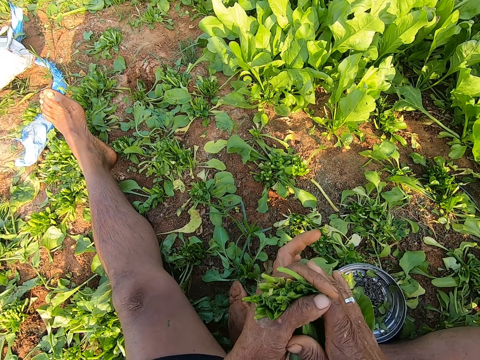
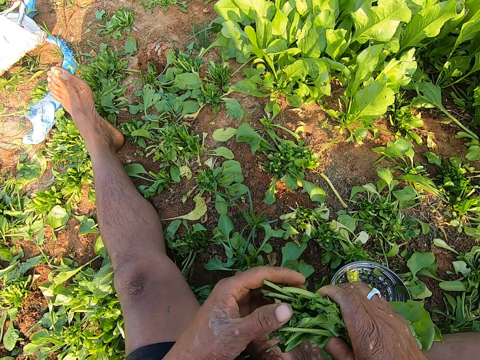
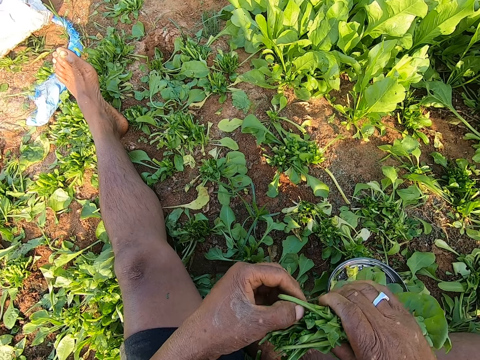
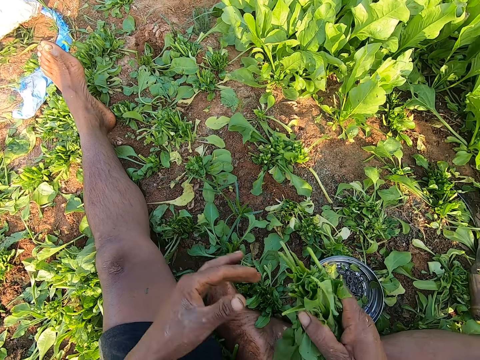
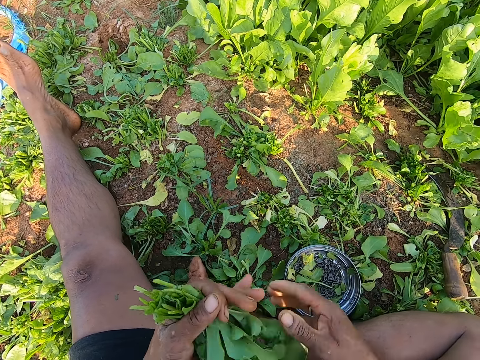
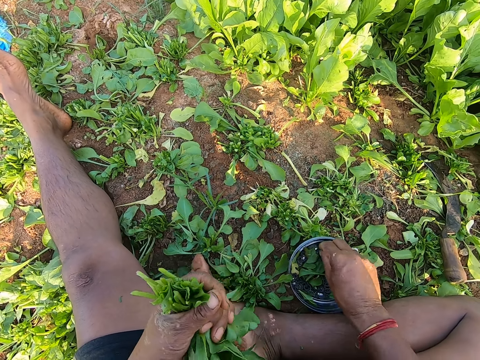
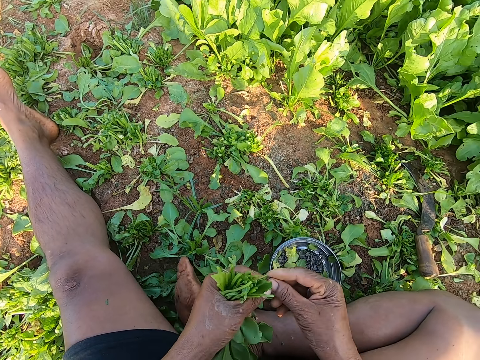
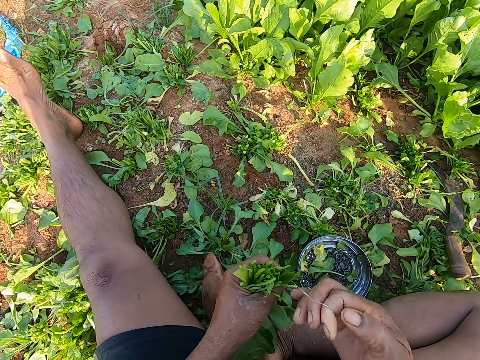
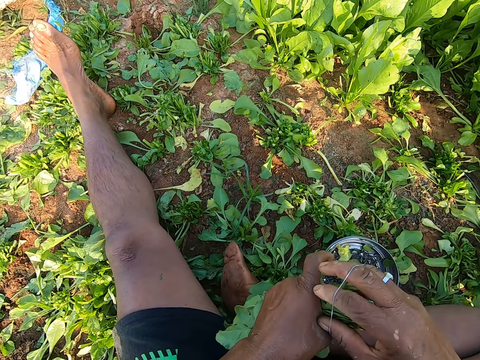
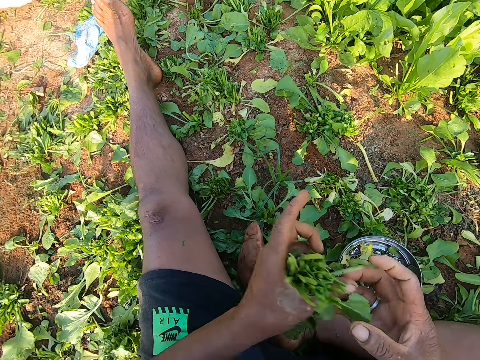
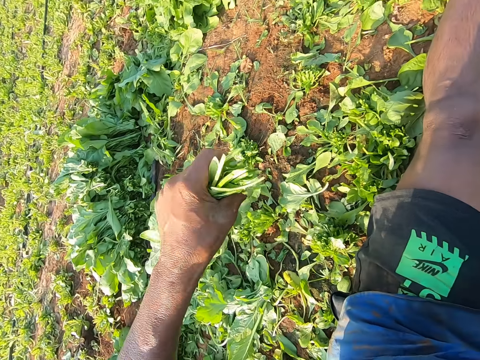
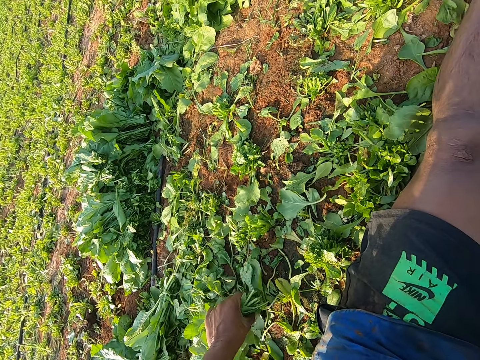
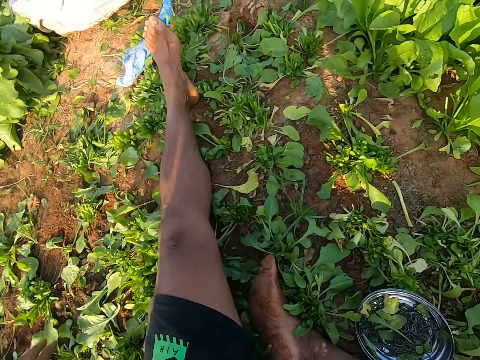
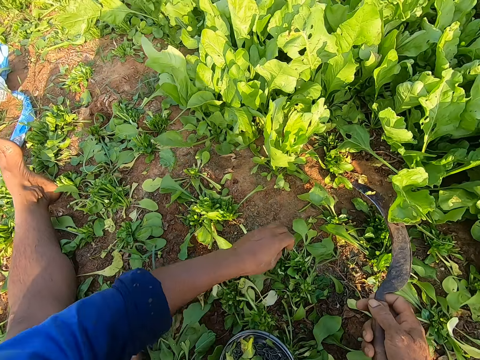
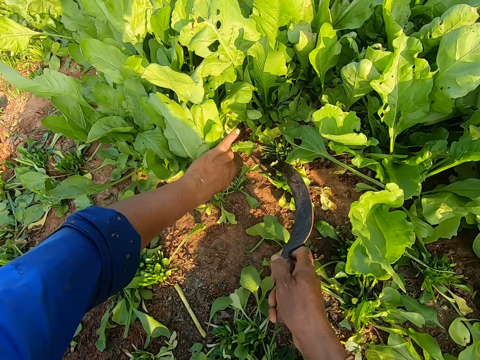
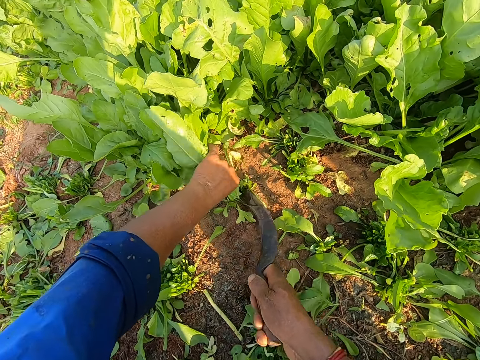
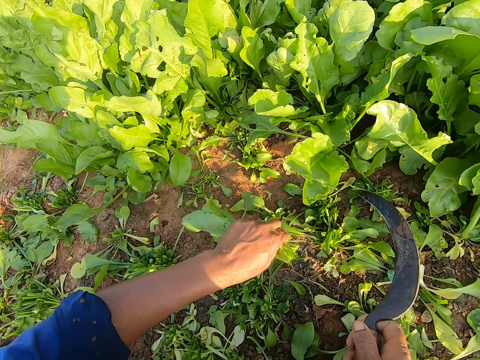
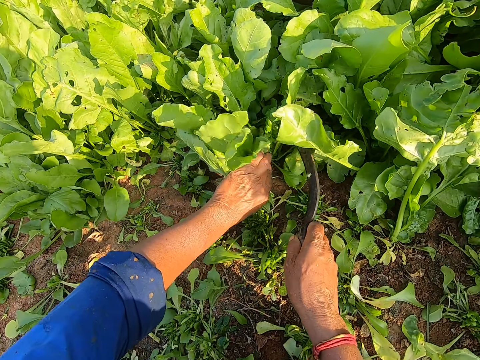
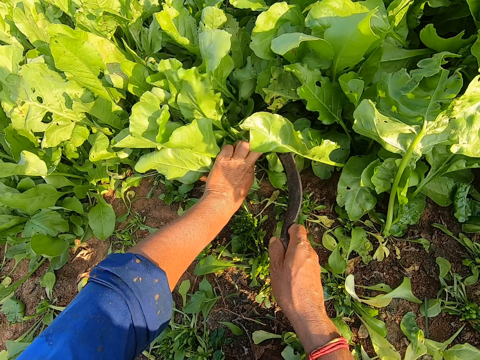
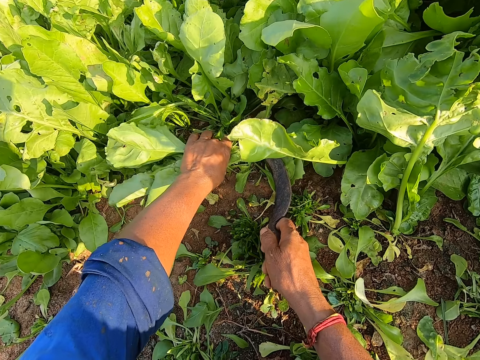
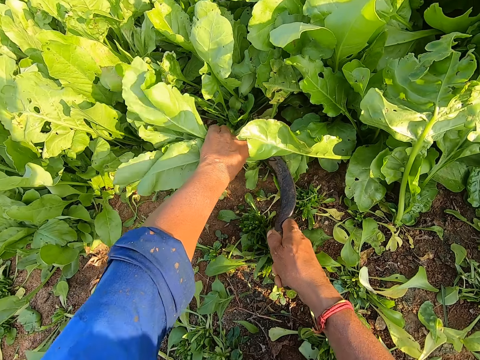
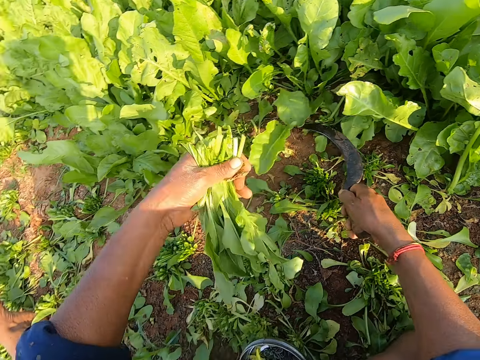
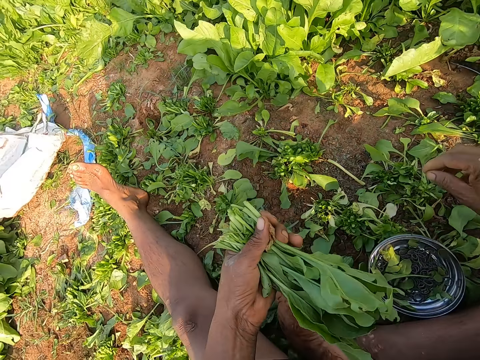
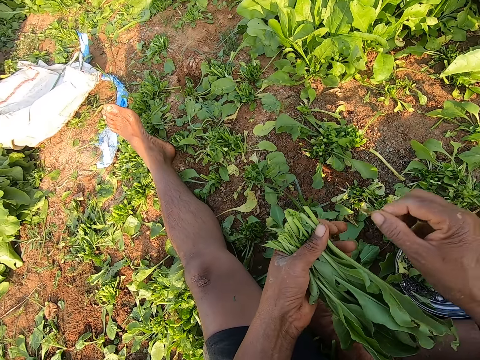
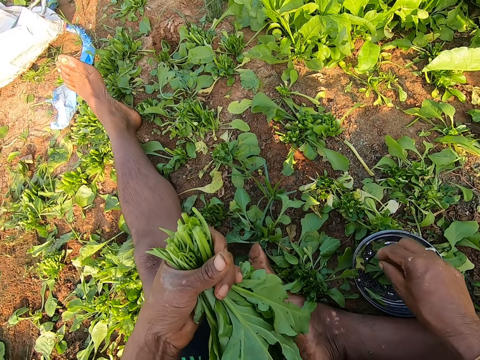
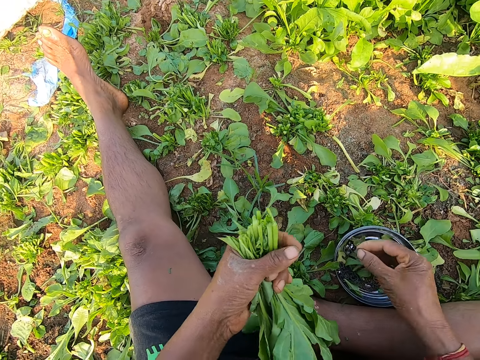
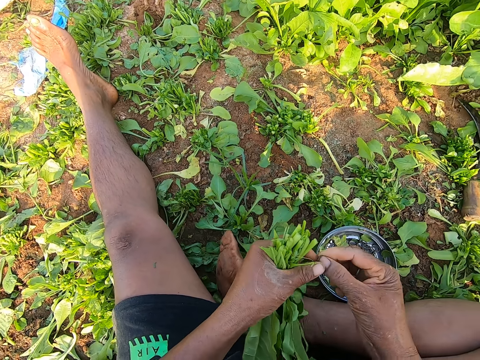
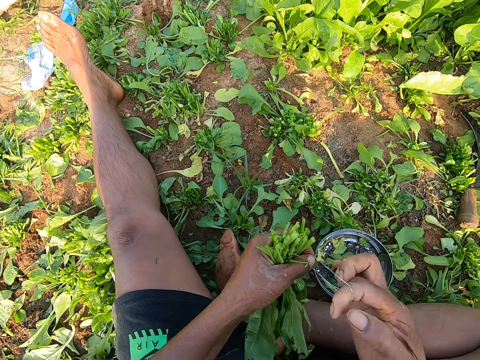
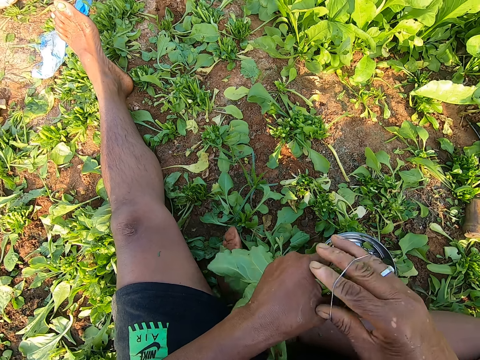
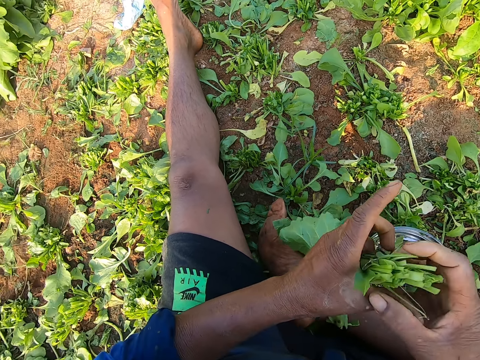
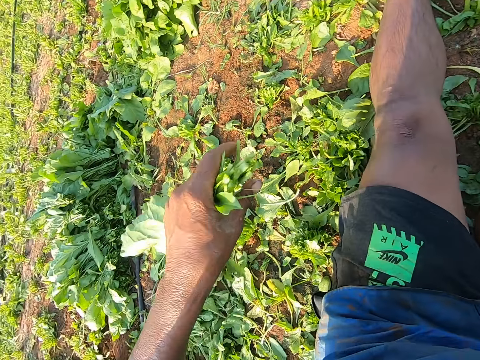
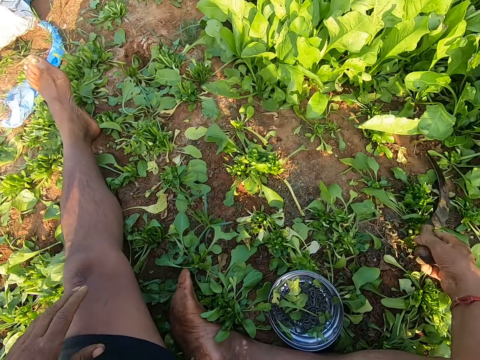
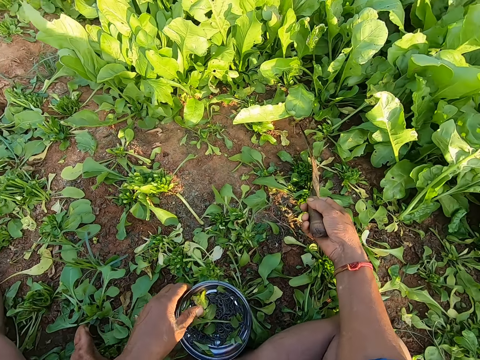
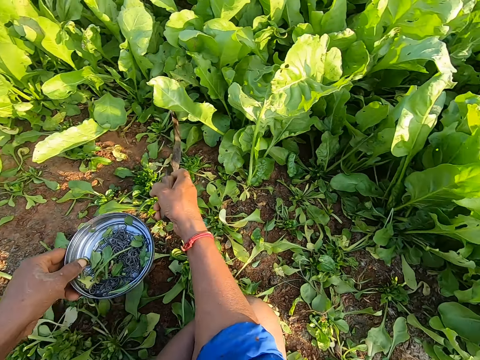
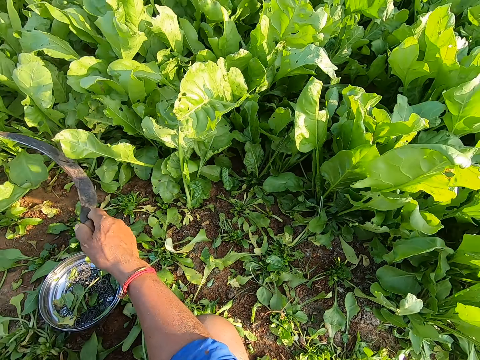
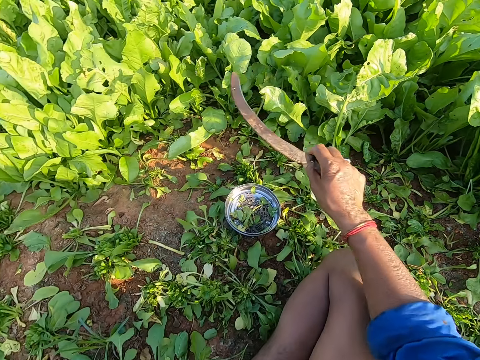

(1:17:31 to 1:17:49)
The camera wearer holds the bunch of collard greens with his hands. He passes the bunch of collard greens from his right hand to his left hand. He picks up a rubber band from the bowl on the ground with his right hand. He pulls the rubber band with his hands. He binds the bunch of collard greens in his left hand with the rubber band in his right hand. He drops the bunch of collard greens on the ground with his left hand. He holds a bunch of collard greens on the ground with his left hand. He cuts the bunch of collard greens in his left hand on the ground with the sickle in his right hand. He holds a bunch of collard greens on the ground with his left hand. He talks. He cuts the bunch of collard greens in his left hand on the ground with the sickle in his right hand. He drops the sickle on the ground with his right hand. He removes dirt from the bunch of collard greens in his left hand with his right hand. He drops the dirt from the bunch of collard greens in his left hand on the ground with his right hand. He picks up a rubber band from the bowl on the ground with his right hand. He pulls the rubber band with his hands. He binds the bunch of collard greens in his left hand with the rubber band in his right hand. He puts the spinach down. He picks up the sickle from the ground with his right hand. He moves the bowl of rubber bands on the ground with his left hand.

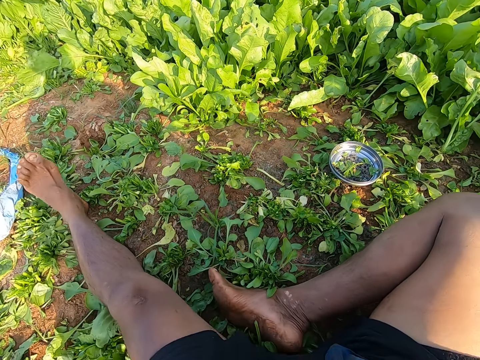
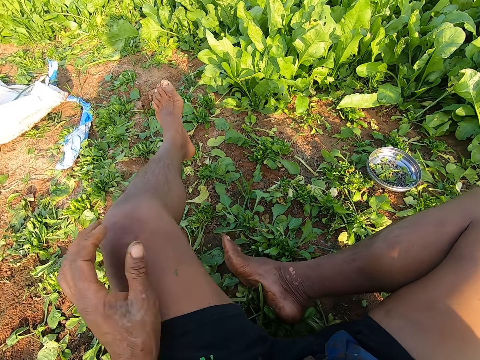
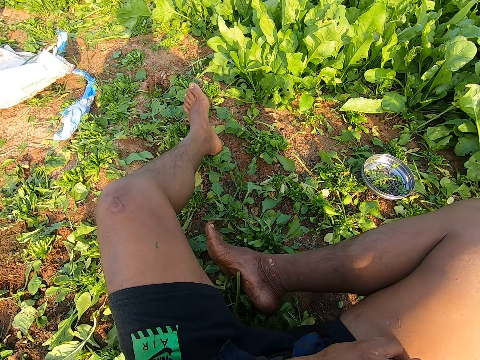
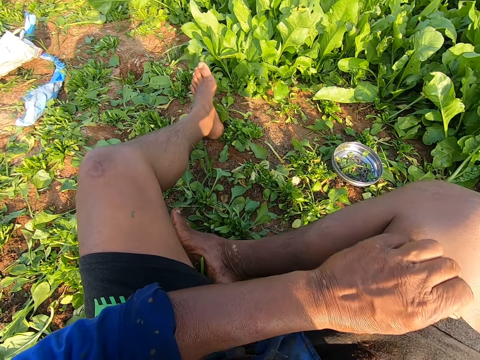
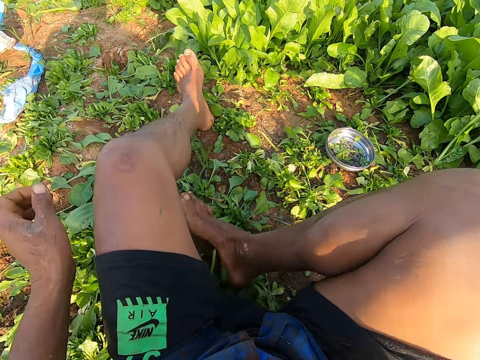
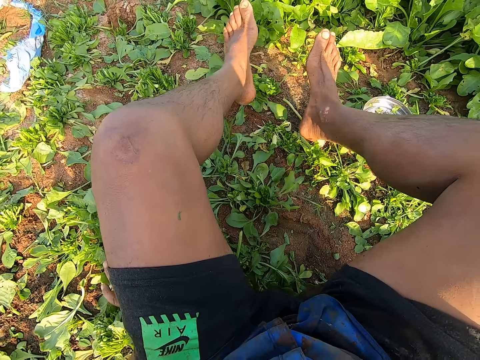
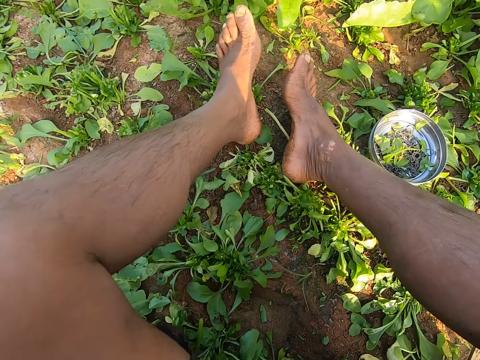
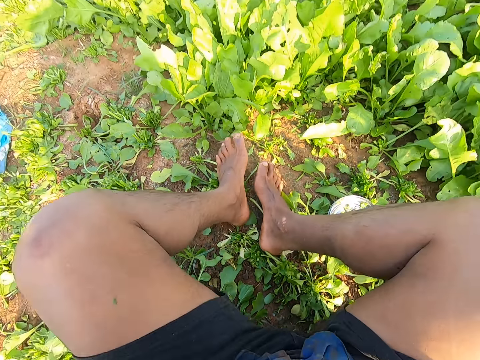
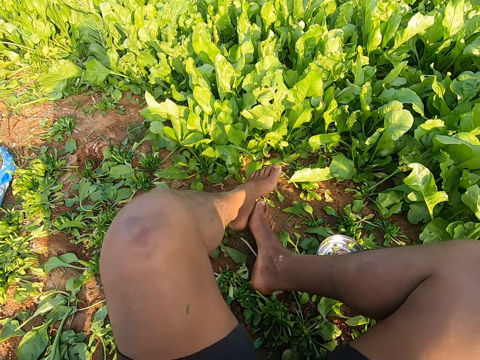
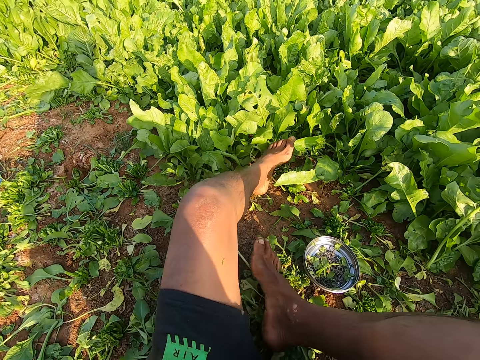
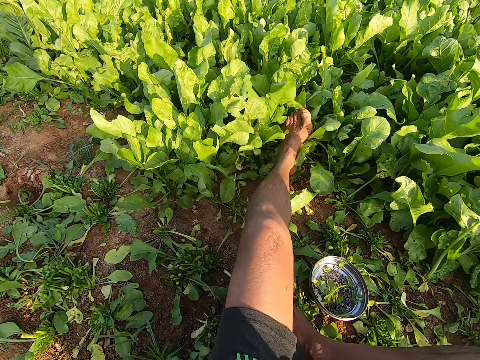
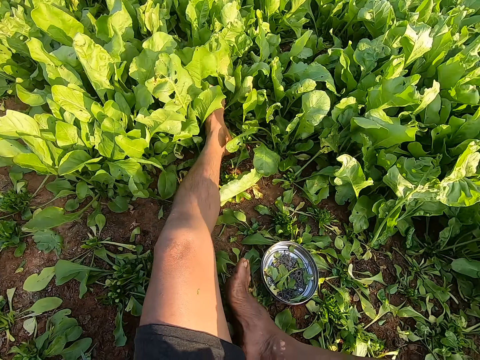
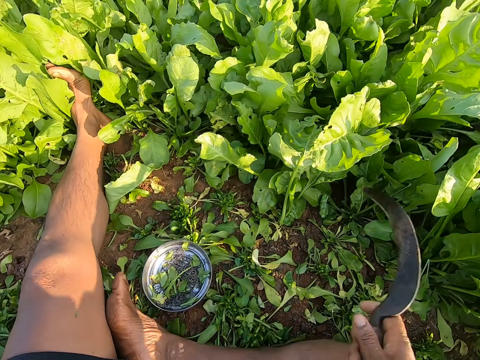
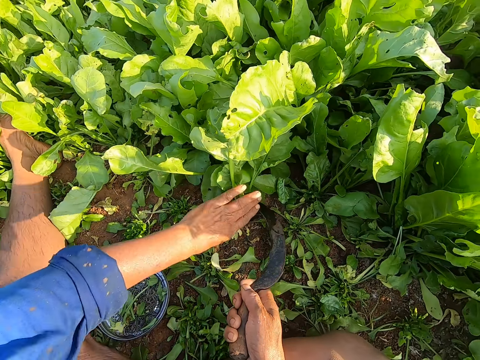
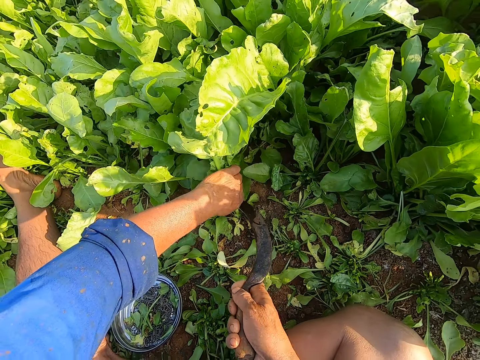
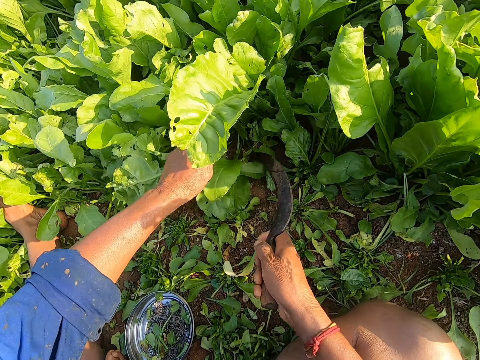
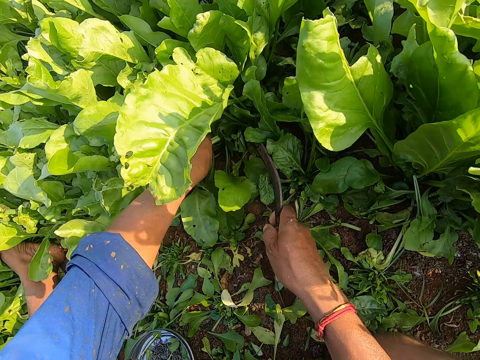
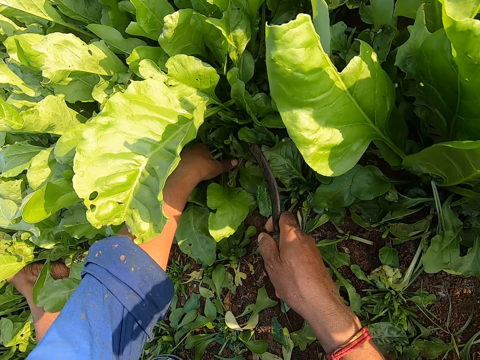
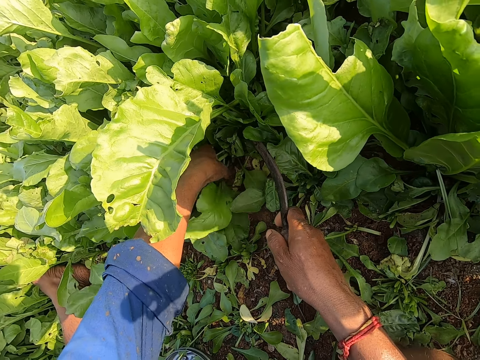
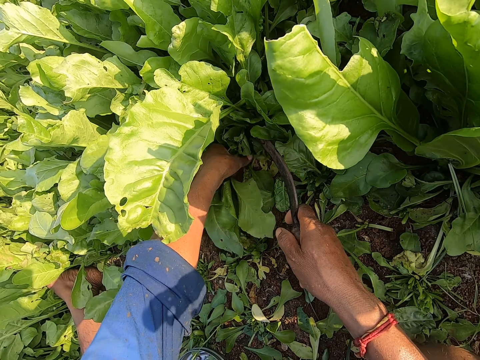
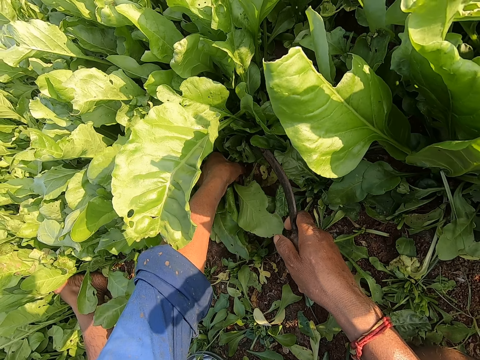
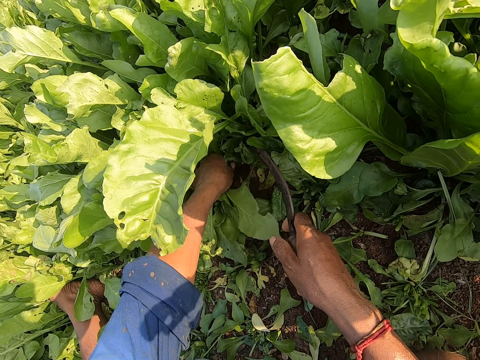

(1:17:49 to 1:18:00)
The camera wearer talks with a woman. He moves towards the collard greens on the ground. He holds a bunch of collard greens on the ground with his left hand. He cuts the bunch of collard greens in his left hand on the ground with the sickle in his right hand. He holds a bunch of collard greens on the ground with his left hand. He pulls a bunch of collard greens from the ground with his left hand.
